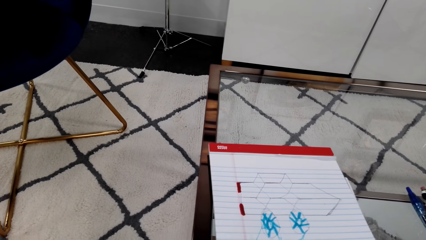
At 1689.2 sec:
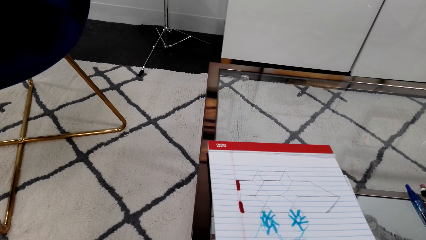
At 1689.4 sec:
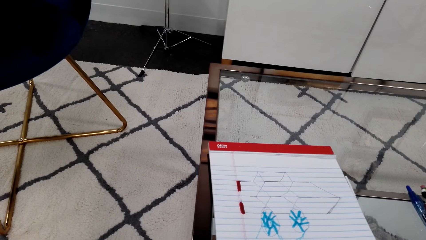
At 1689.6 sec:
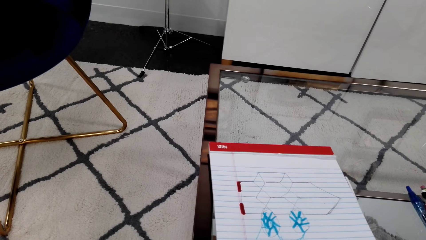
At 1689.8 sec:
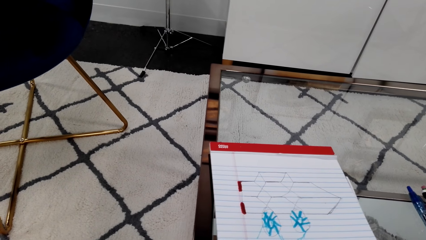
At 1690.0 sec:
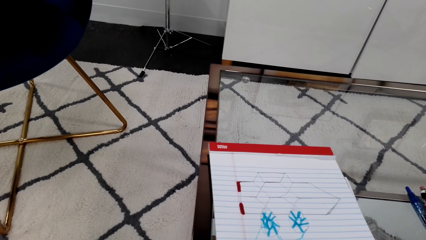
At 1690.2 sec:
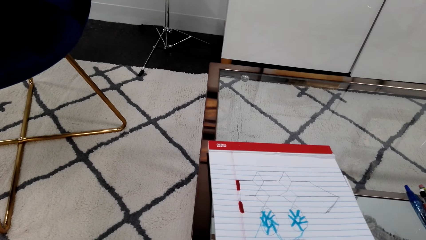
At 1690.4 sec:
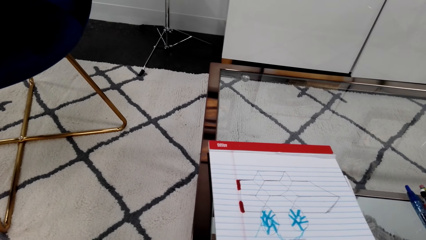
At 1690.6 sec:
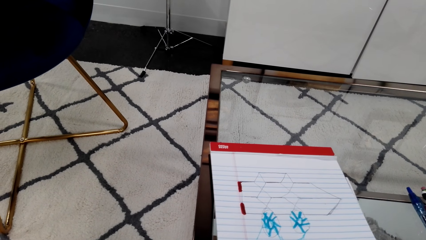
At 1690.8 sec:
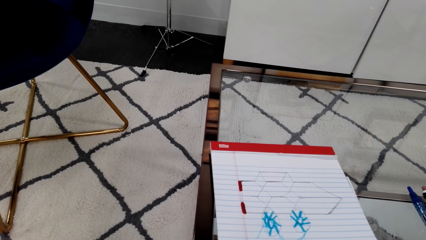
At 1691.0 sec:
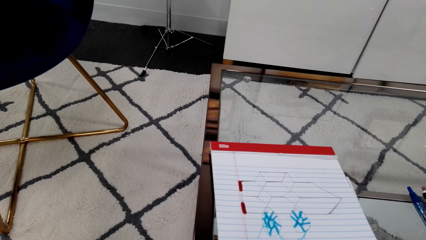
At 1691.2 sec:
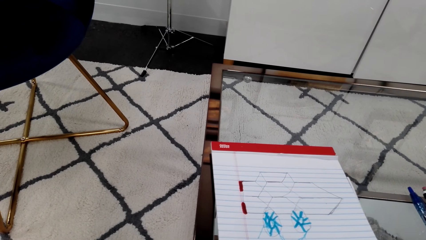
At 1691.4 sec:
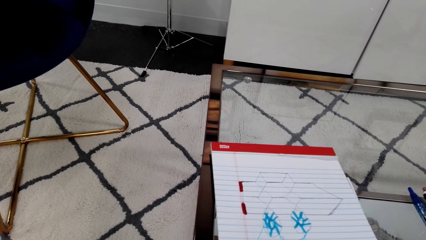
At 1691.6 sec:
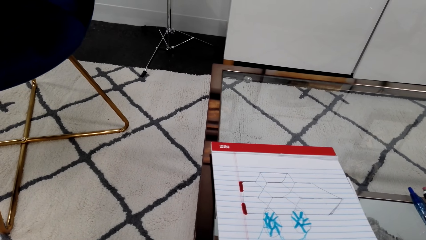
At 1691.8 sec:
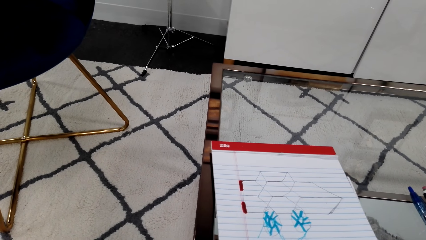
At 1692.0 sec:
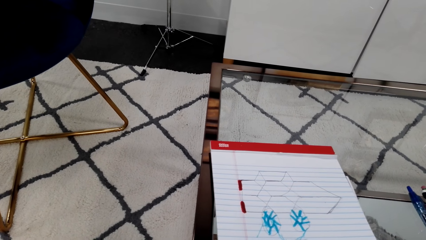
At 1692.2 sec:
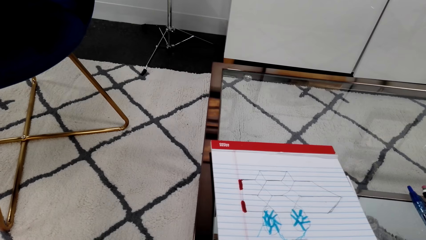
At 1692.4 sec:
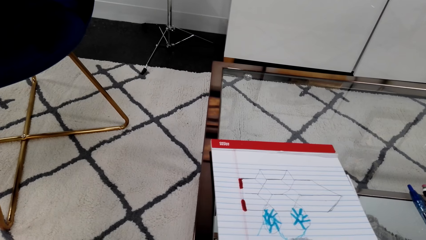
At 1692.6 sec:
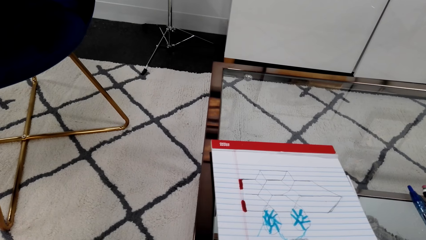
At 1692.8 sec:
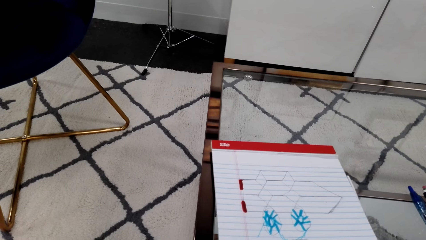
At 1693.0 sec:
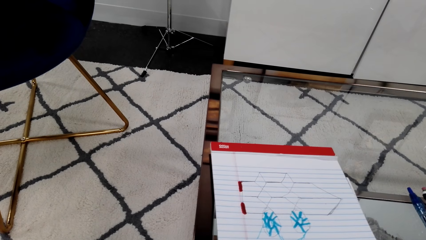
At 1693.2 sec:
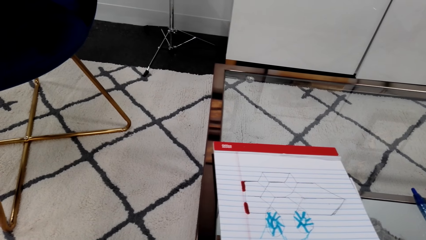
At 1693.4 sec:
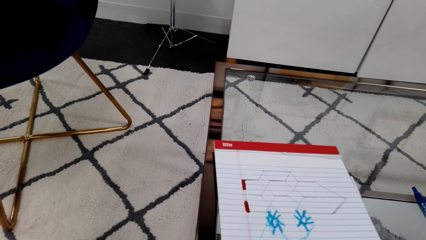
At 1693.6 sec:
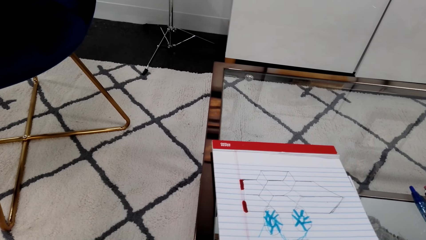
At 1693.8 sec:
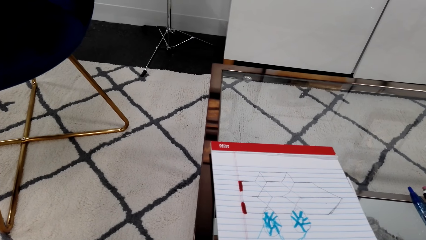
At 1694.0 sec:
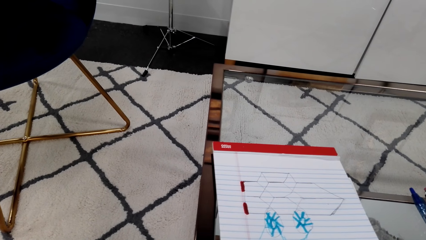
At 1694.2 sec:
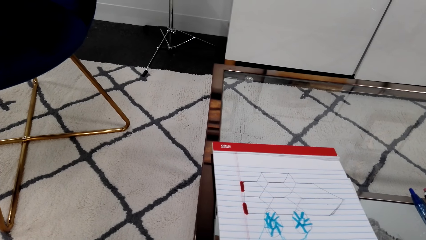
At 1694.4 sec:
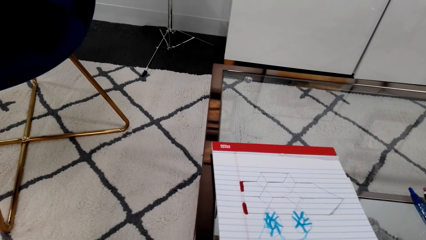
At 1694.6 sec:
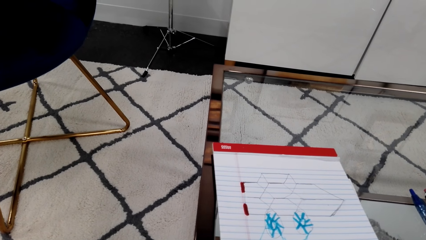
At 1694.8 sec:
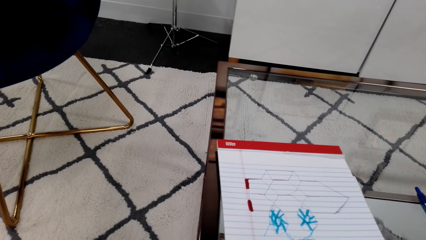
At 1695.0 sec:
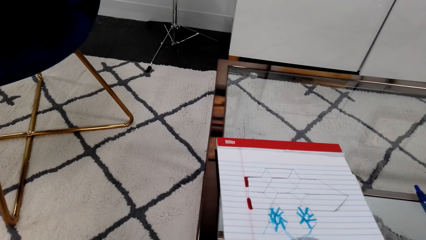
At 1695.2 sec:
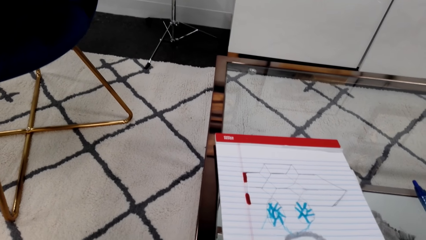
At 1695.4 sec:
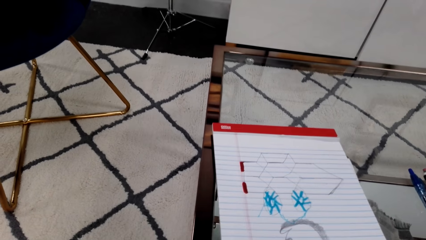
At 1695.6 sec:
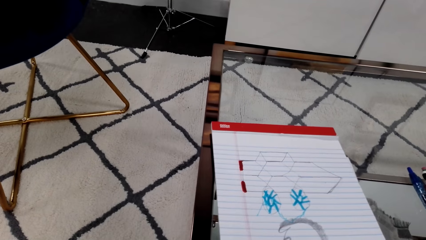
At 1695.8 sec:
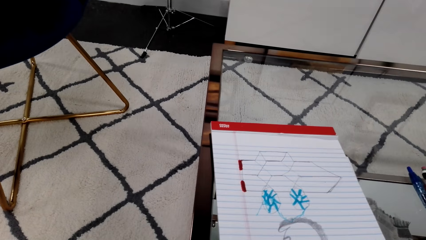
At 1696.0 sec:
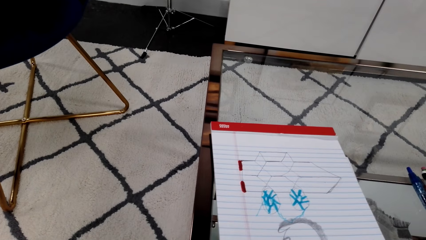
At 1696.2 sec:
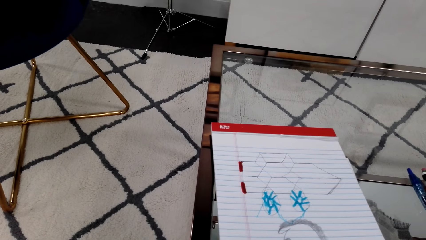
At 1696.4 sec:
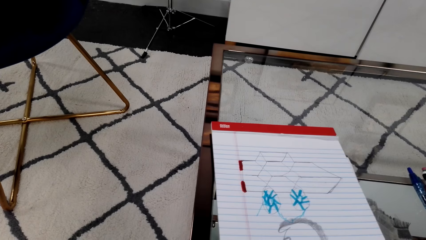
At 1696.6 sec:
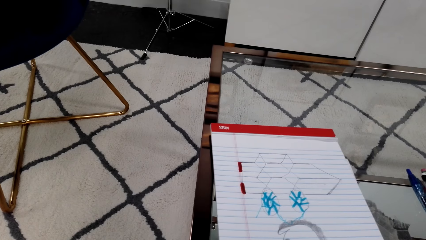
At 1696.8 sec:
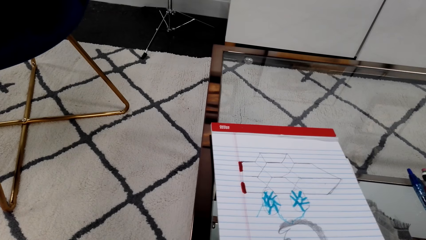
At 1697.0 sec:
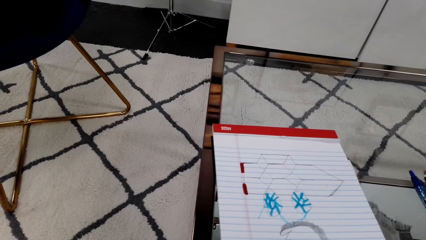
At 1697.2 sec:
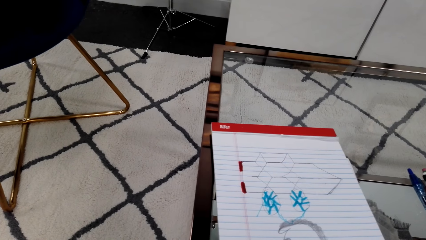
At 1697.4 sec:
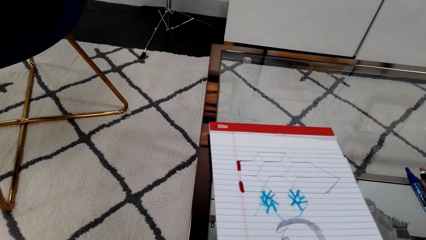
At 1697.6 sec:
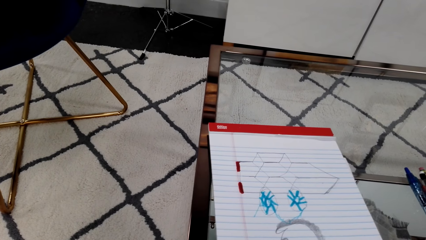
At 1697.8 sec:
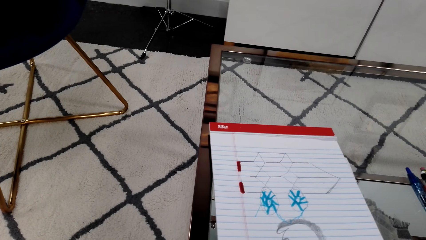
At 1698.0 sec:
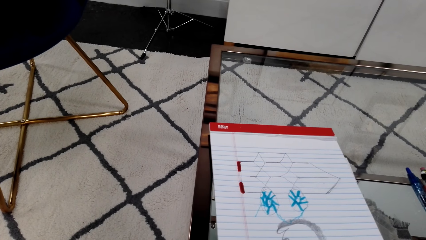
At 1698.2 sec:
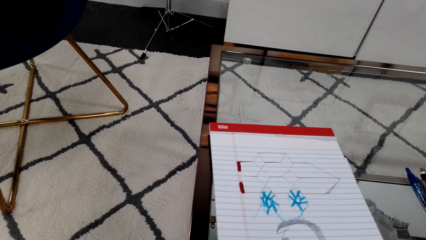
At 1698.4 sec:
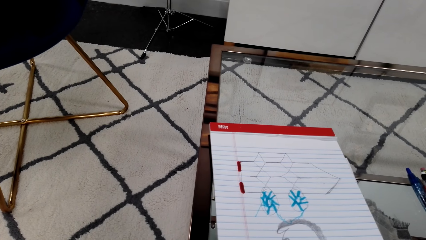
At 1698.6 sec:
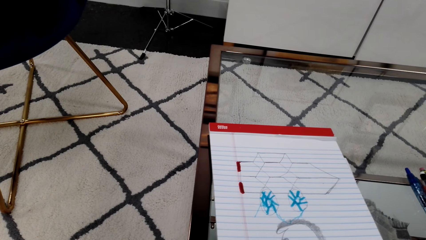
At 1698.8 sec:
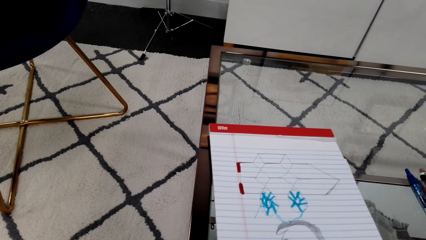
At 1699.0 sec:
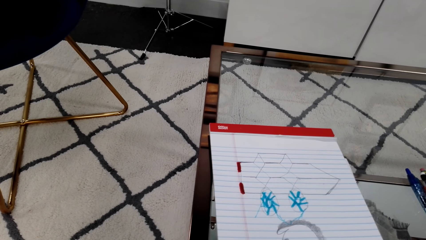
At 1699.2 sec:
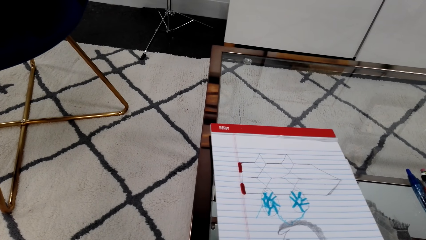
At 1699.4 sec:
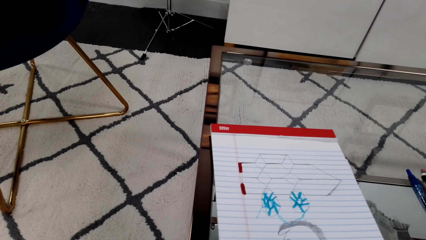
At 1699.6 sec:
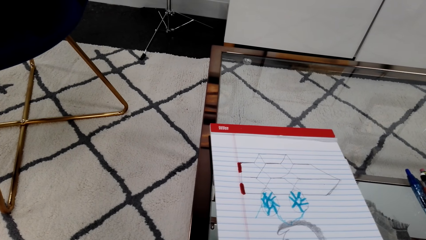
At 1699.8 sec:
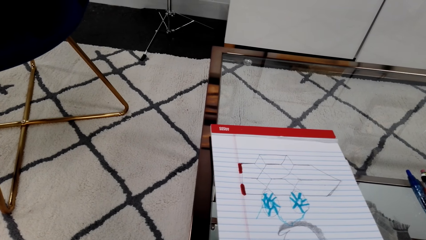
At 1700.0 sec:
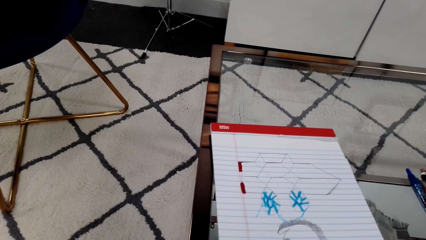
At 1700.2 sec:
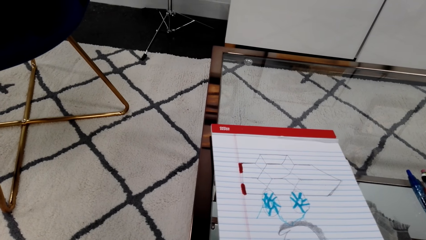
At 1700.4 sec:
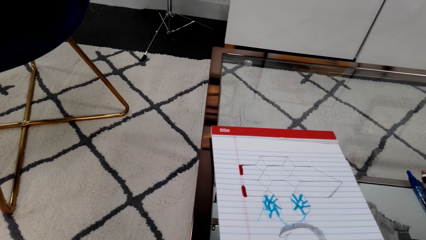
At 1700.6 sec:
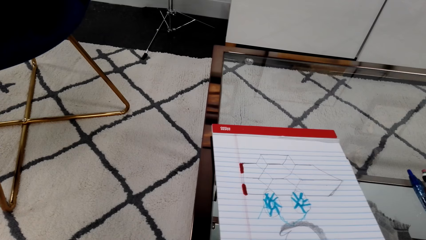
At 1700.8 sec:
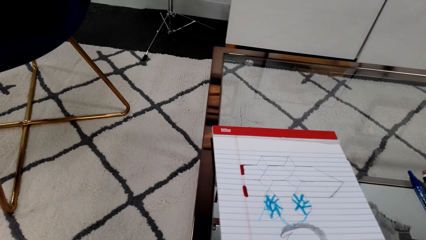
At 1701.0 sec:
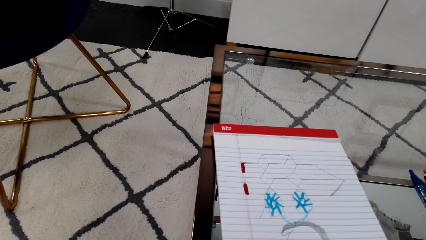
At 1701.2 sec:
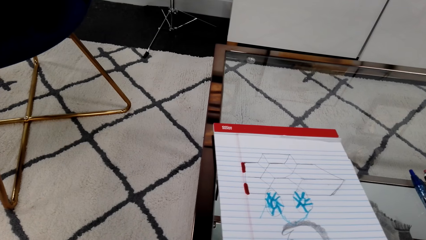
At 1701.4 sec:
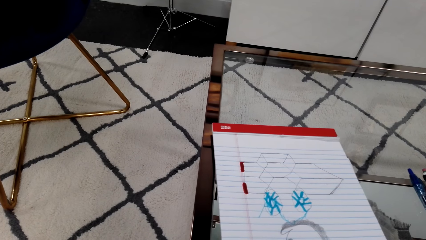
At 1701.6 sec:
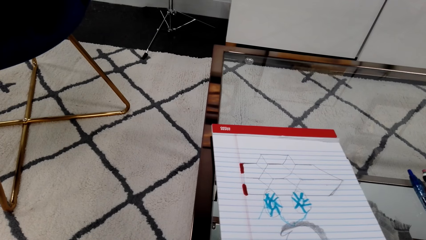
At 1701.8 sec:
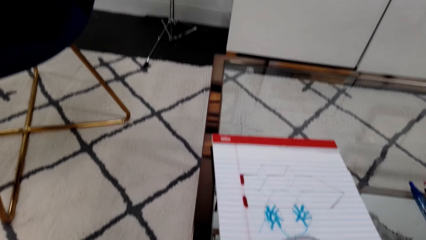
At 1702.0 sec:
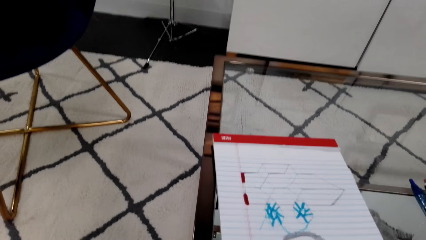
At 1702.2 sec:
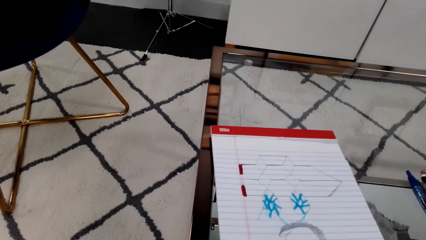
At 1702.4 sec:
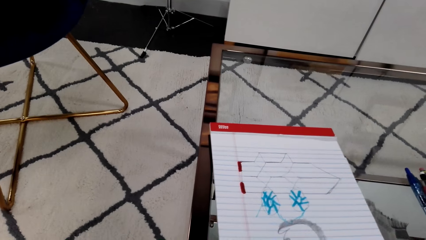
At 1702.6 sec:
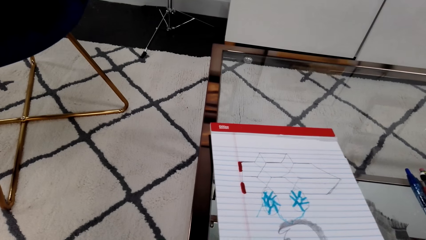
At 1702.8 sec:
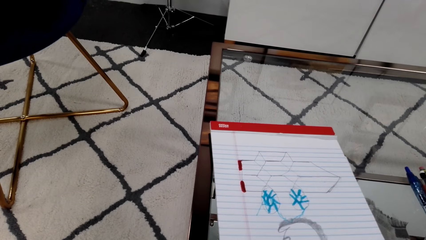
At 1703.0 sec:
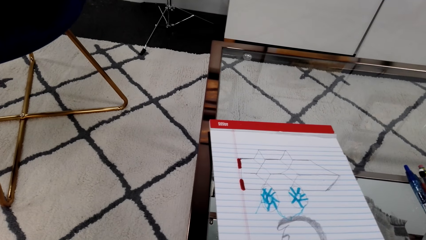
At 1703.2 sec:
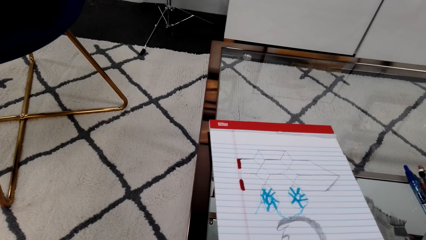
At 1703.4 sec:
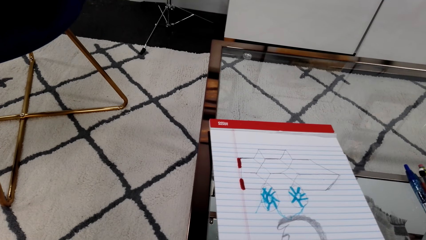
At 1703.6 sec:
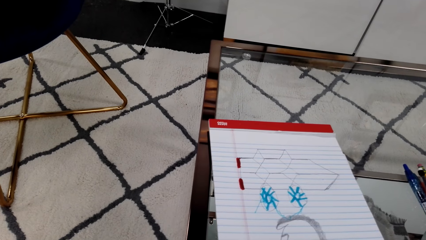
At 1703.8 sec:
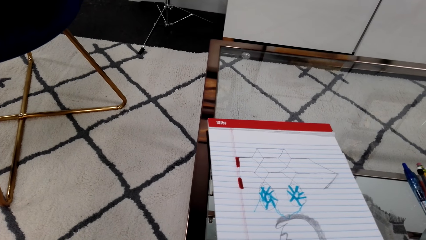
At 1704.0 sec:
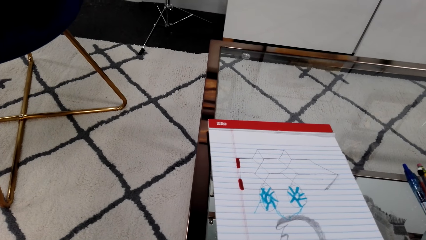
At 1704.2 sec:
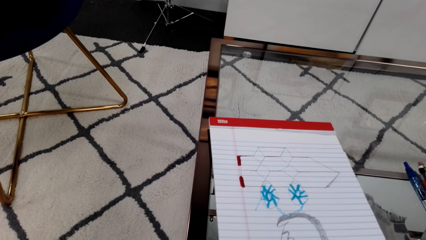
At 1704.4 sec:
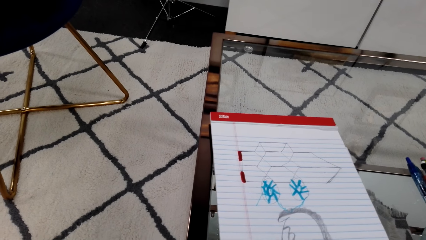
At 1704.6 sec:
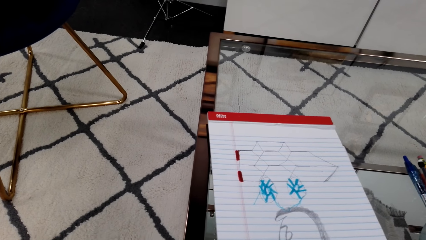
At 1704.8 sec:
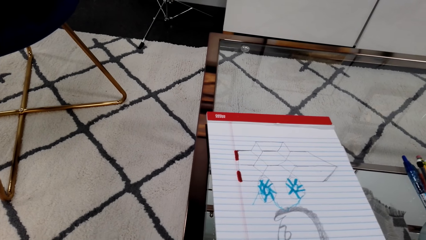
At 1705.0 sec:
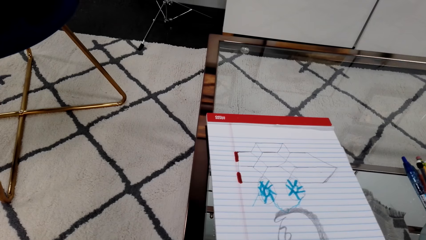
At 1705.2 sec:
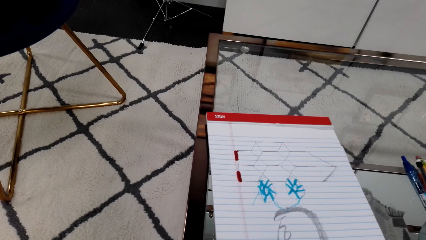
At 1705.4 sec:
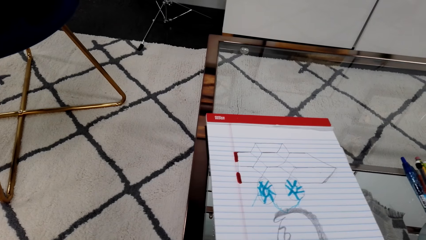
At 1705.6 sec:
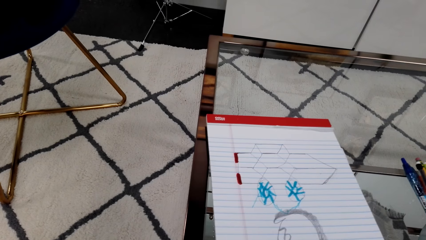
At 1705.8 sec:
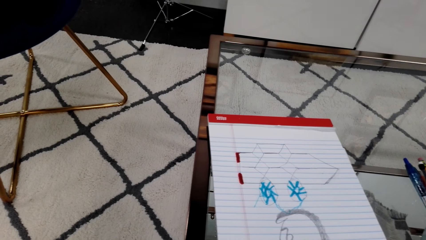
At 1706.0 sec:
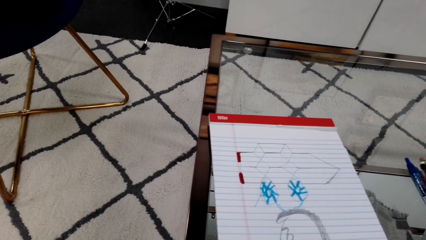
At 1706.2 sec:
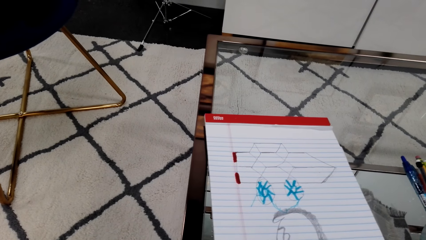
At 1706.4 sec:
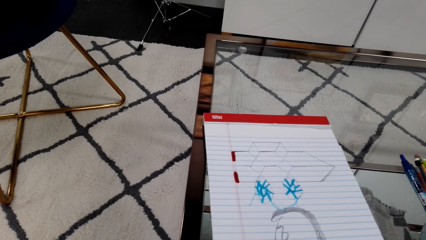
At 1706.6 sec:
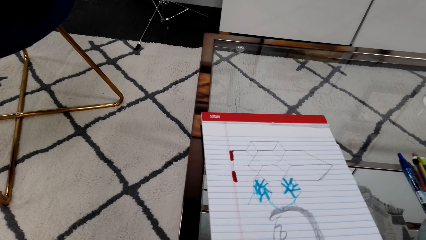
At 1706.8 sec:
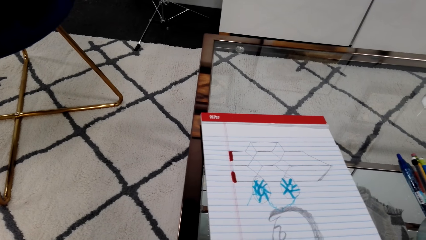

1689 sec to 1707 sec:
The camera wearer draws a sketch on a book with a drawing pen.
